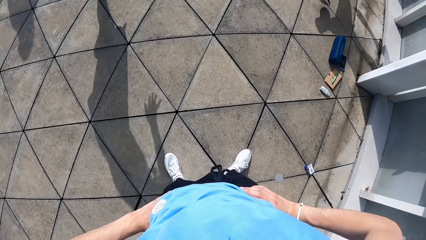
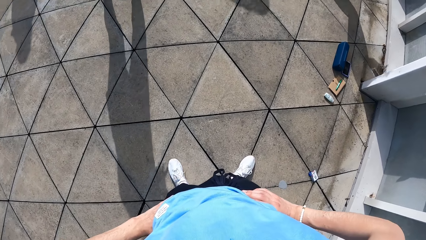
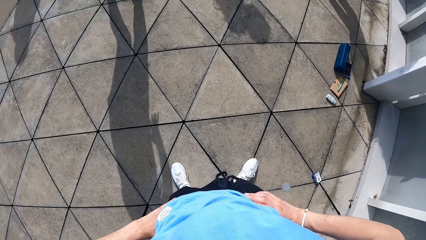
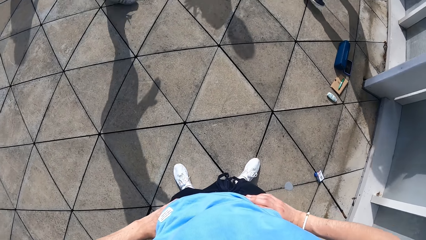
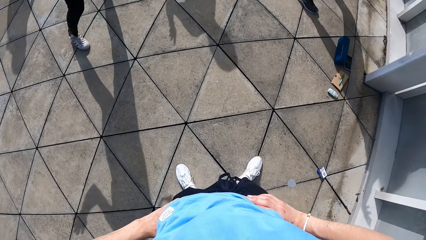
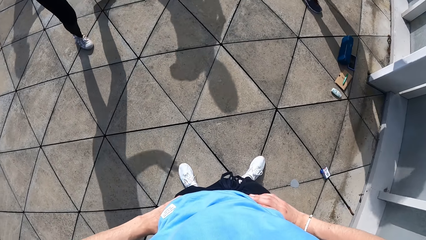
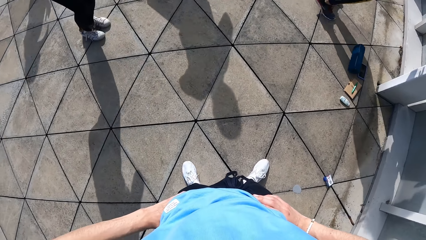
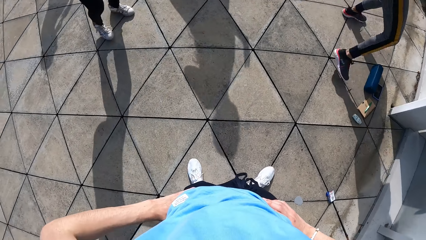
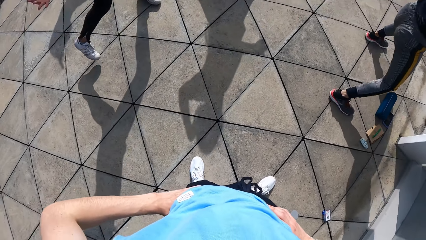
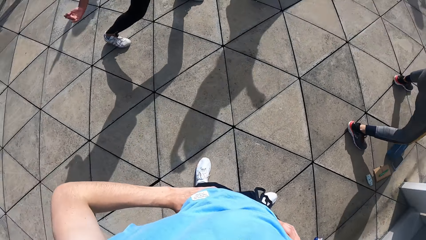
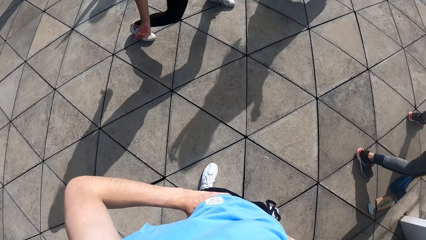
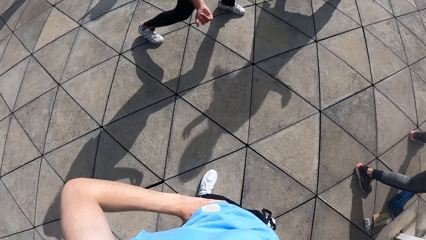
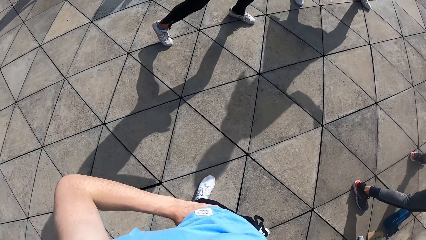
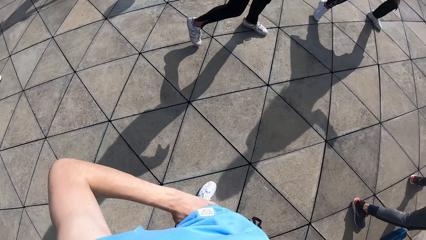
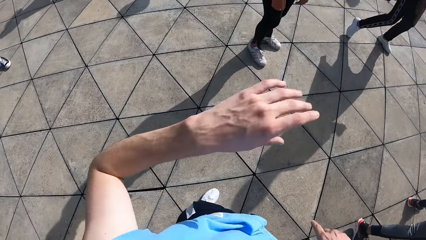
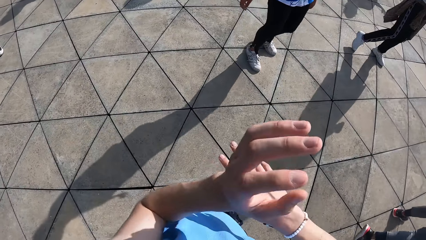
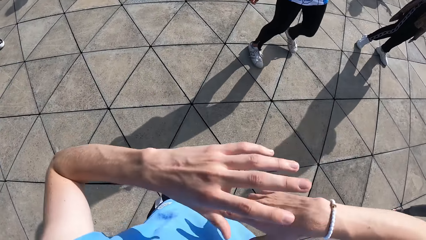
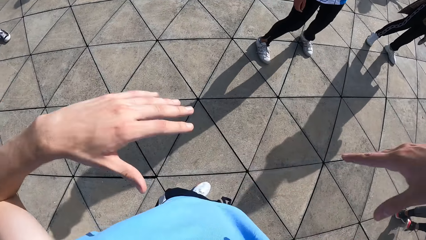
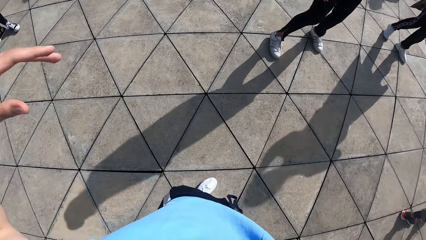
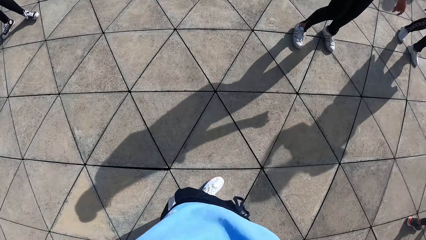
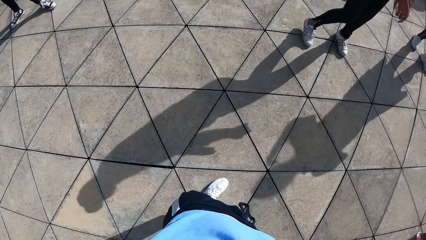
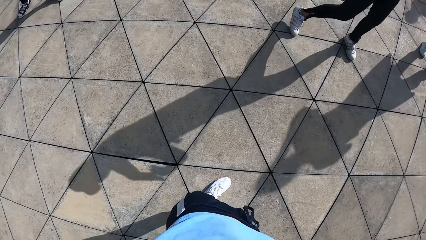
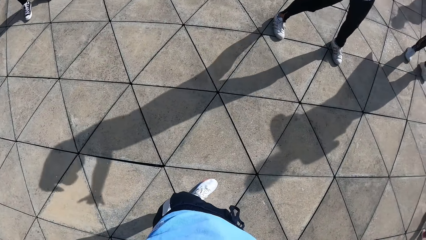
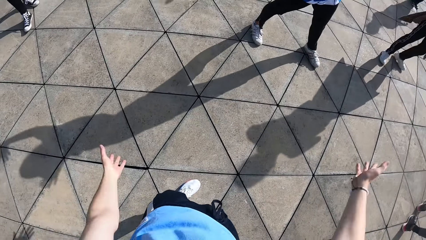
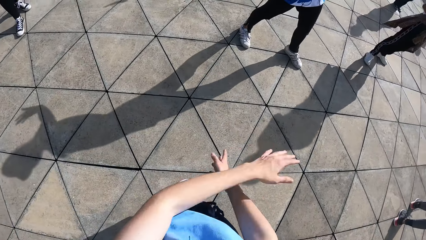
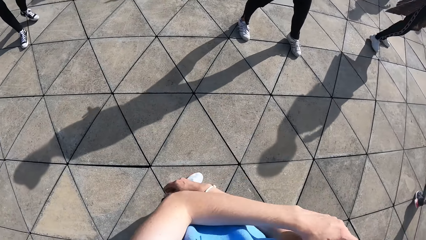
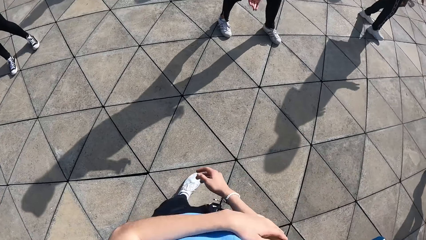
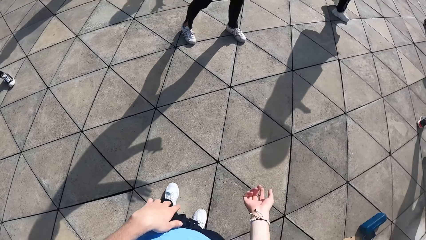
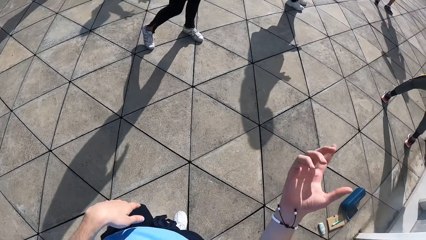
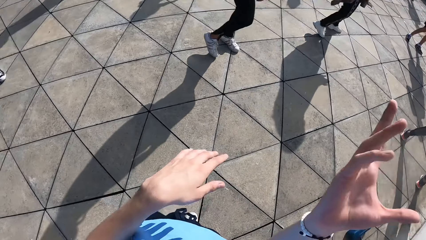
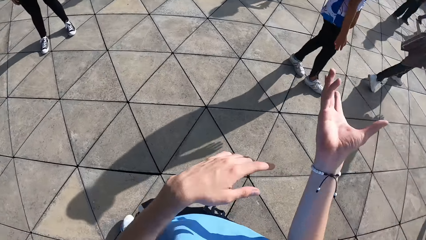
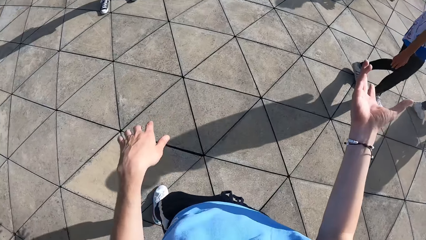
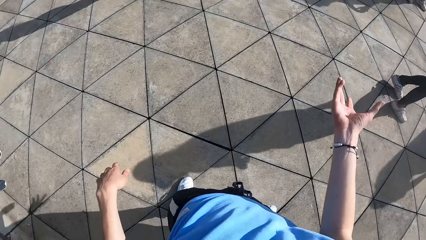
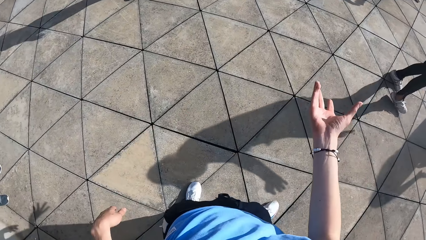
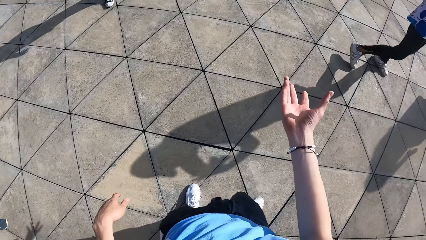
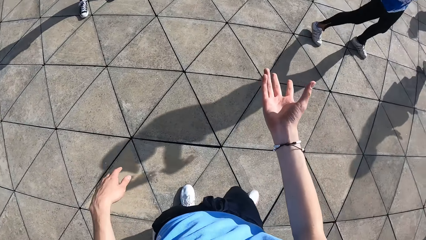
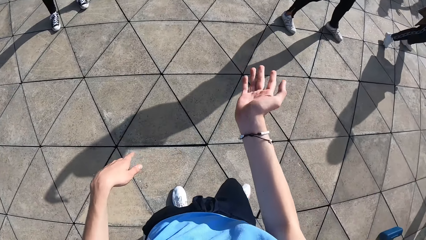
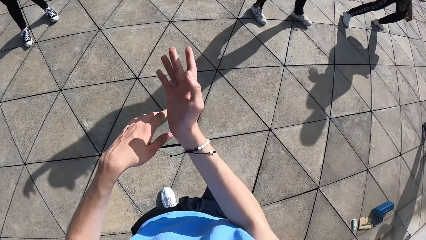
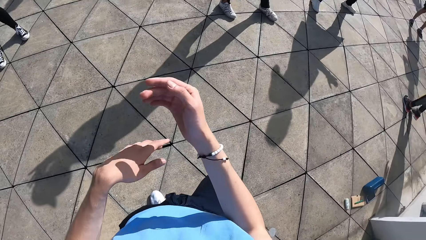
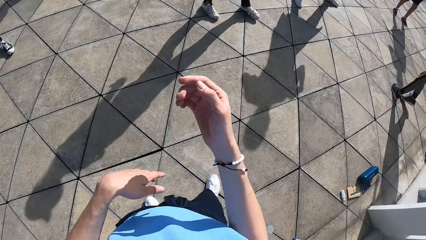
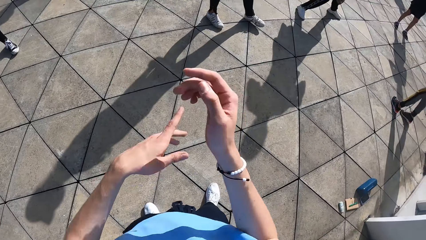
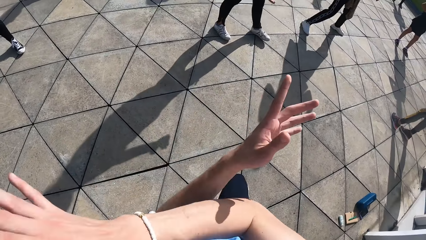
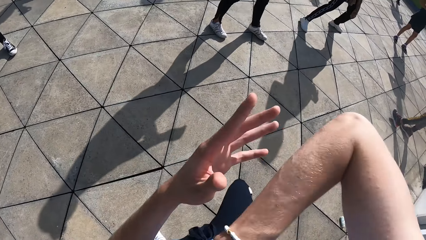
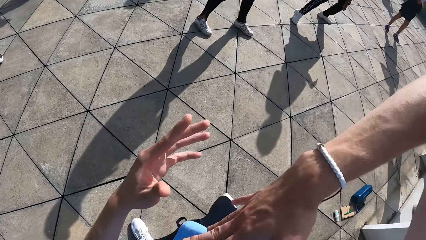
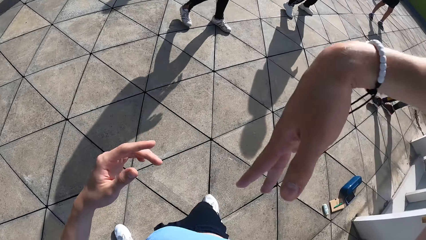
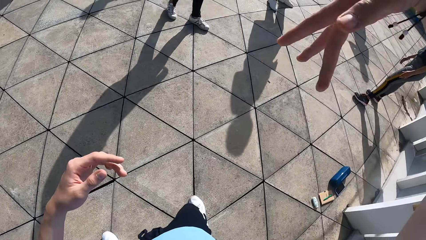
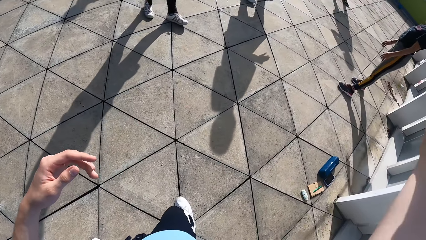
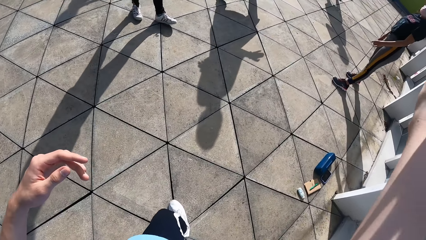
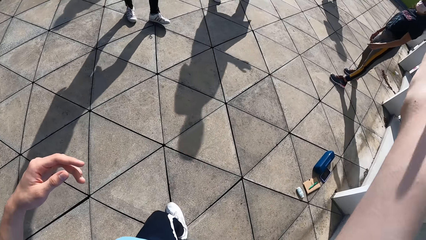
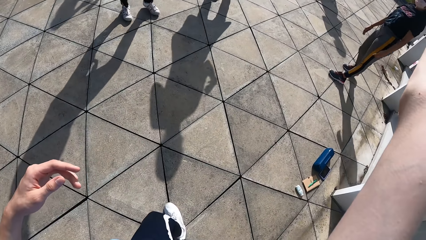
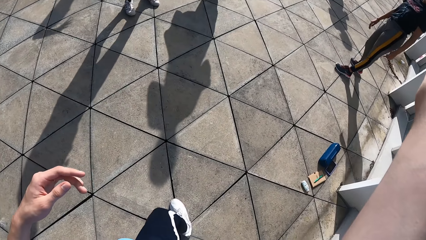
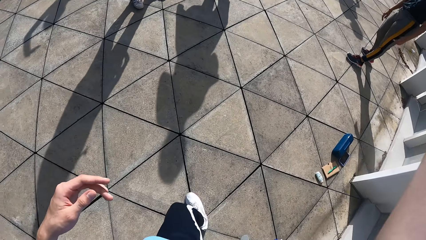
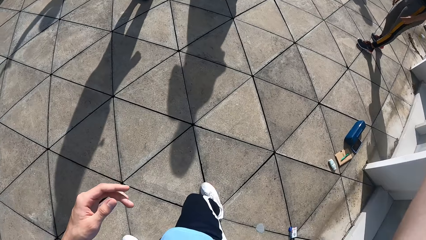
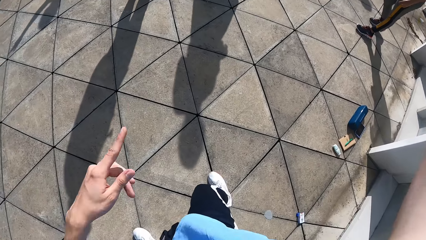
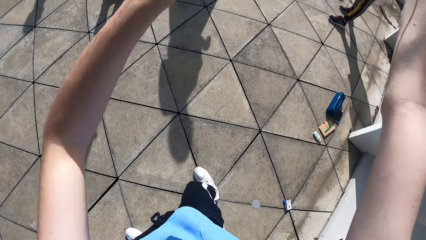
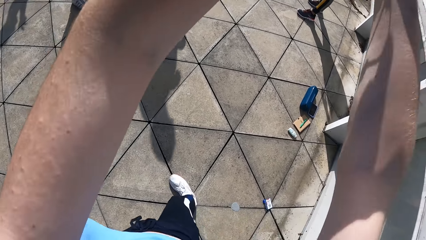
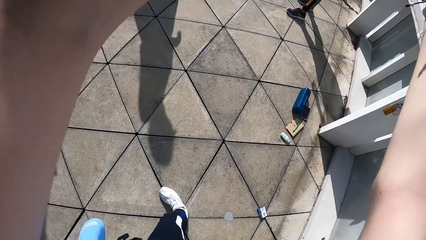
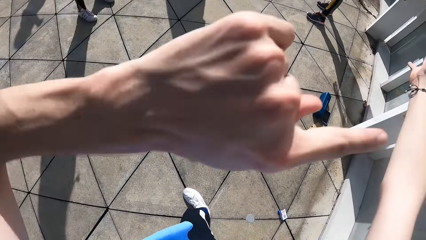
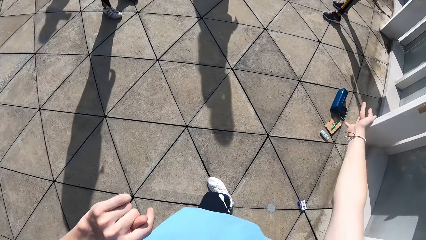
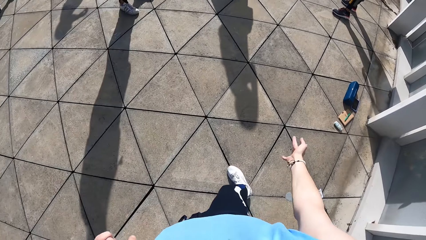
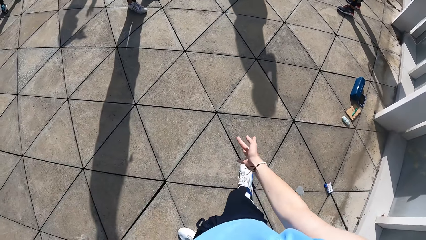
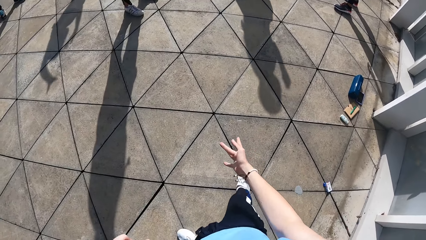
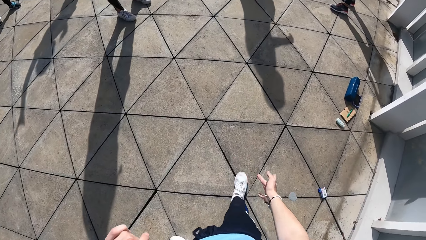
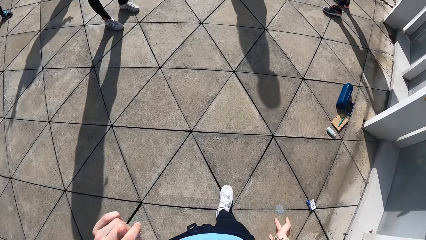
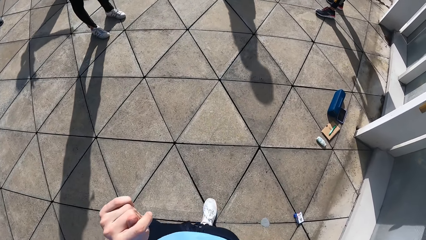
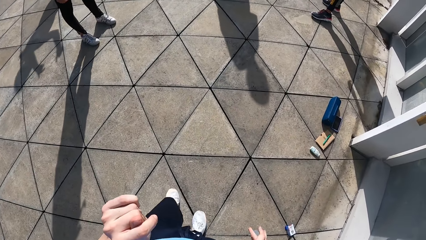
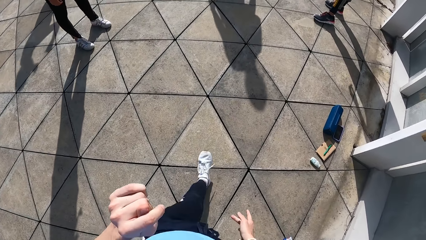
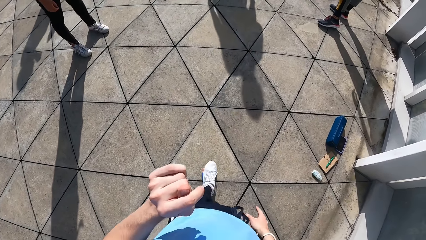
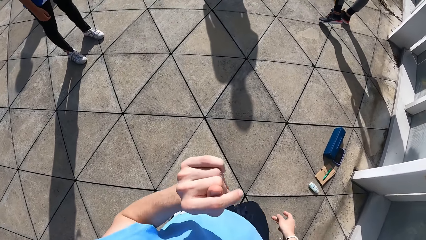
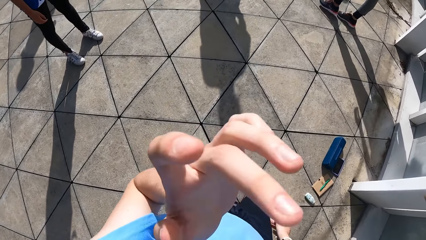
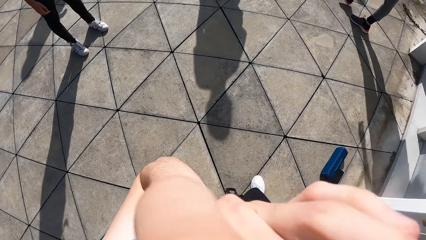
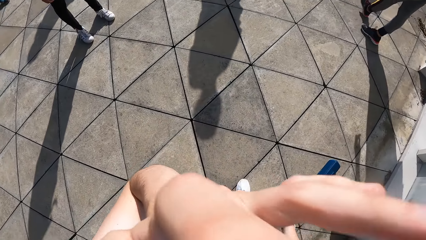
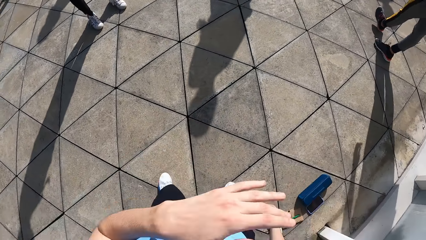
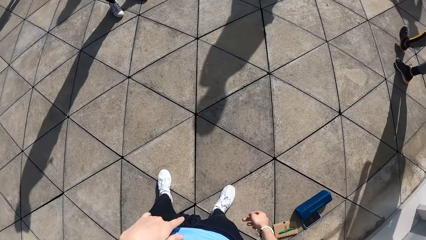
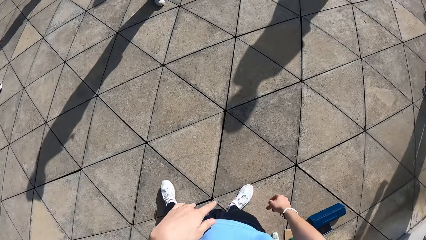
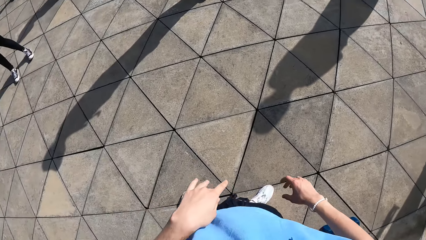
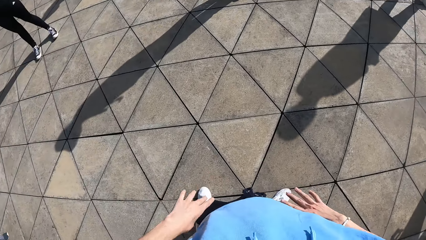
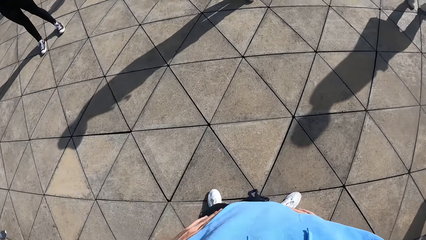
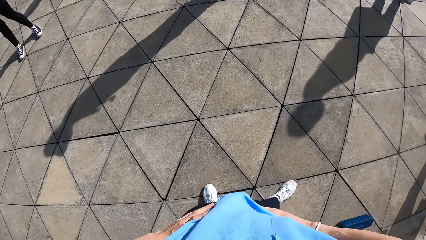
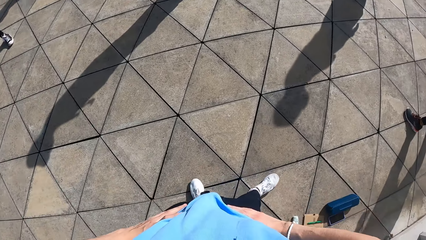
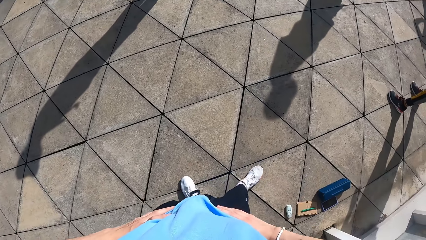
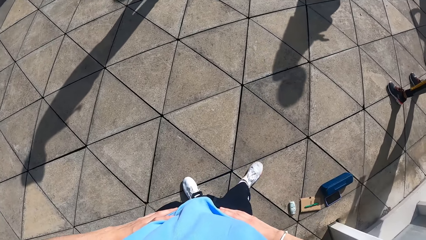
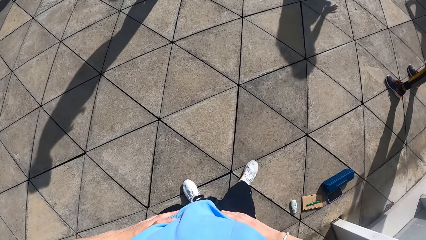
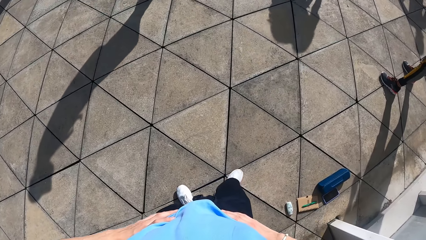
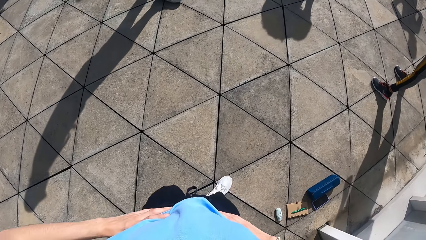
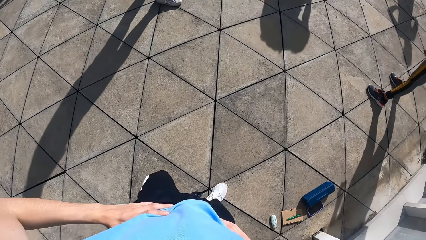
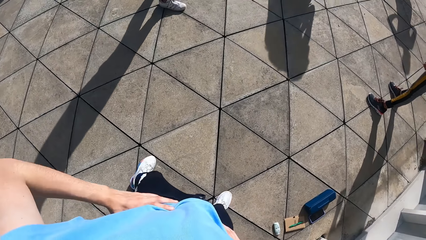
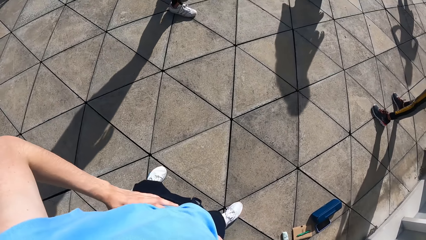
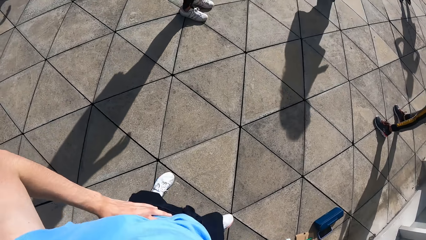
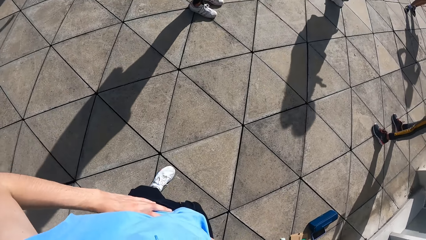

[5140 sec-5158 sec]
The camera wearer dances with both hands. He swings his hands. He walks on the floor. He touches his face with his left hand. He lifts his hand. He puts his hands down. He dances on the floor.
